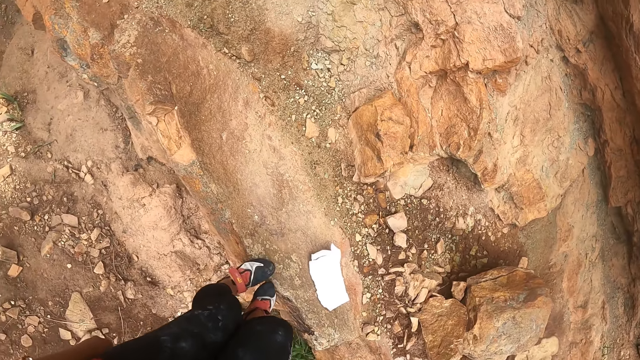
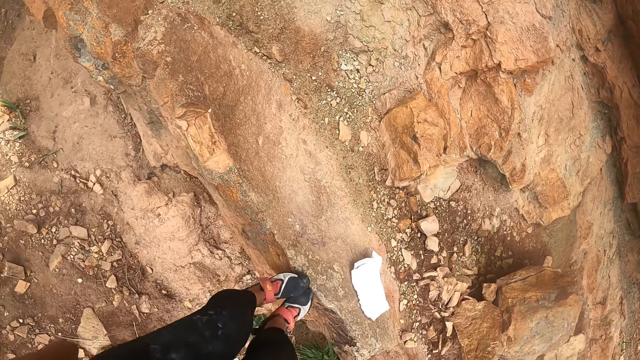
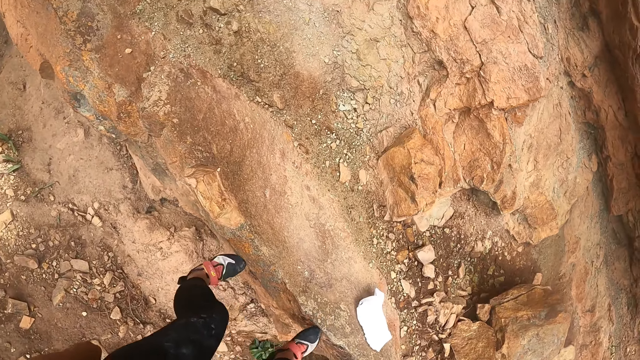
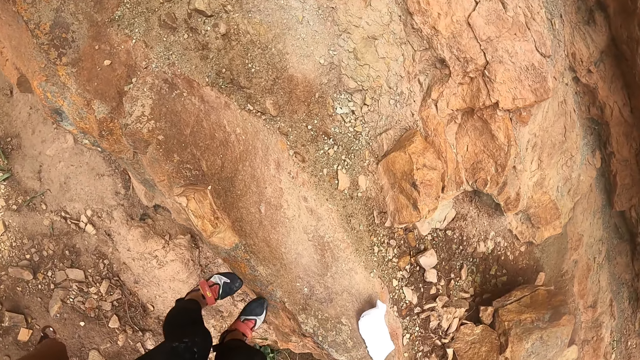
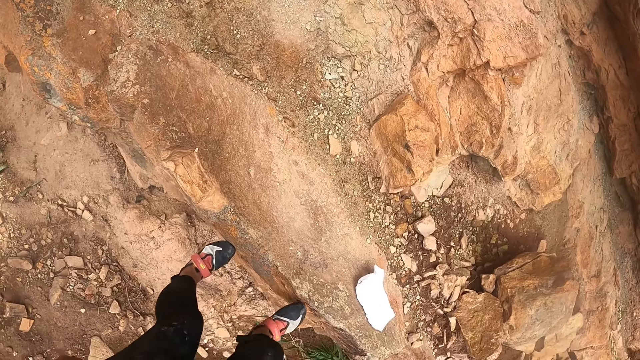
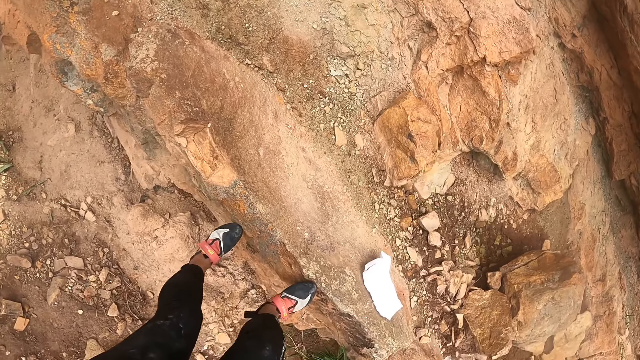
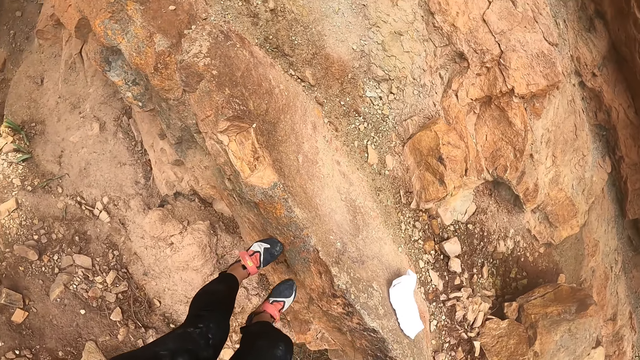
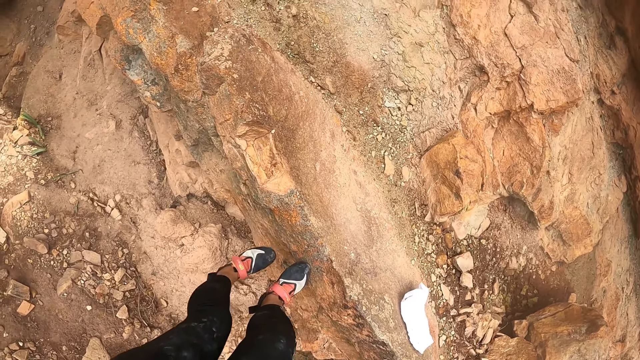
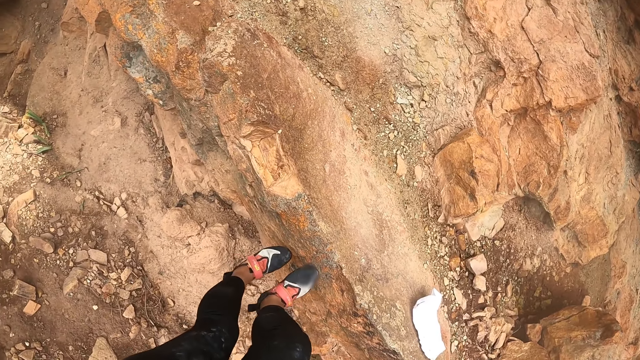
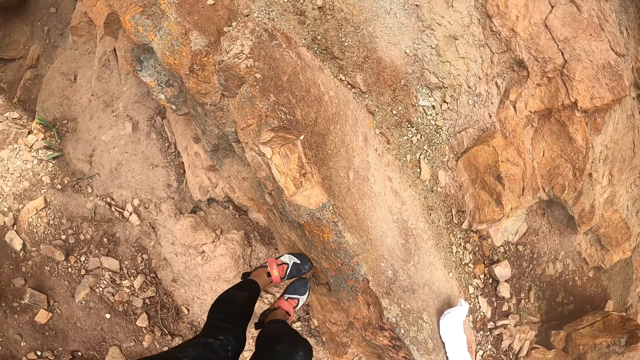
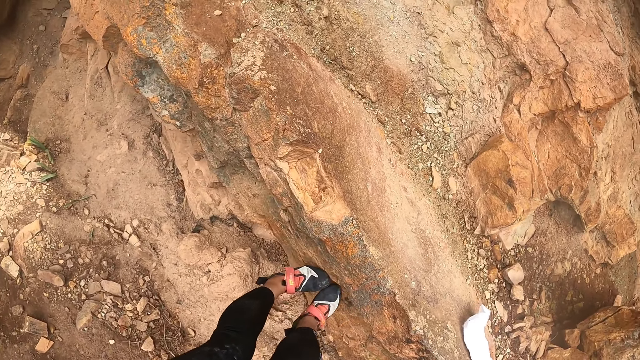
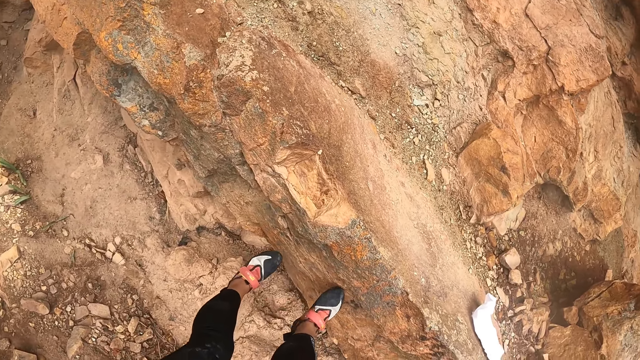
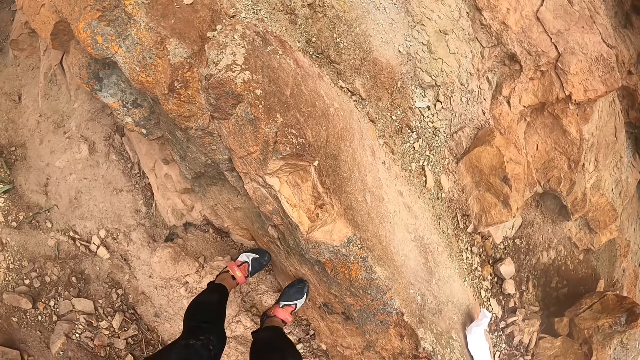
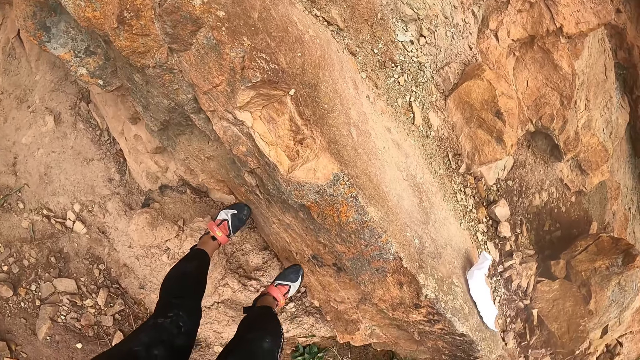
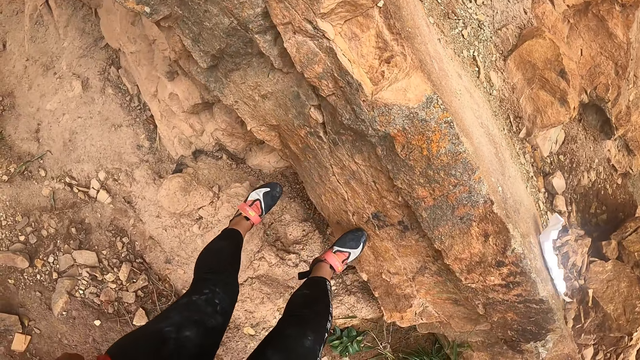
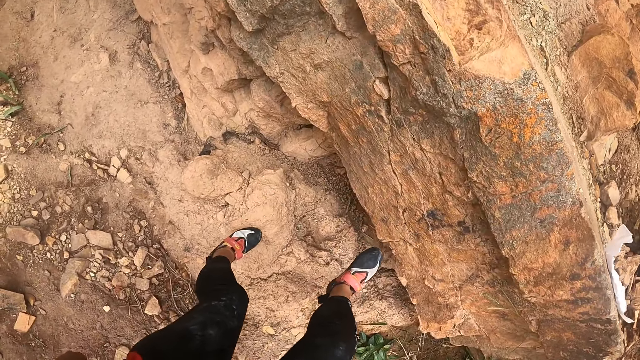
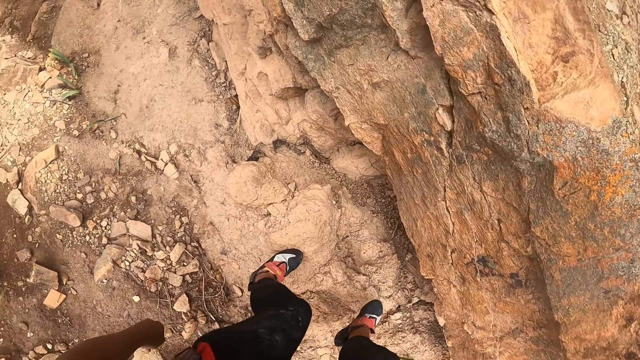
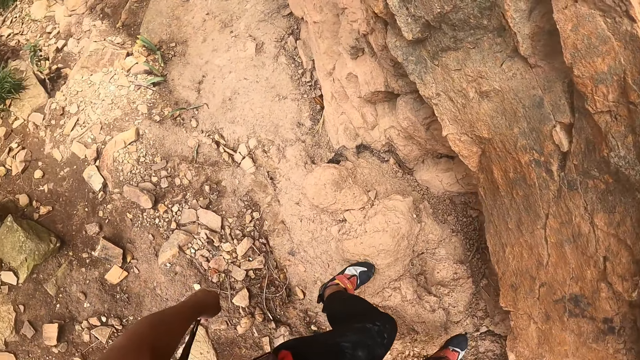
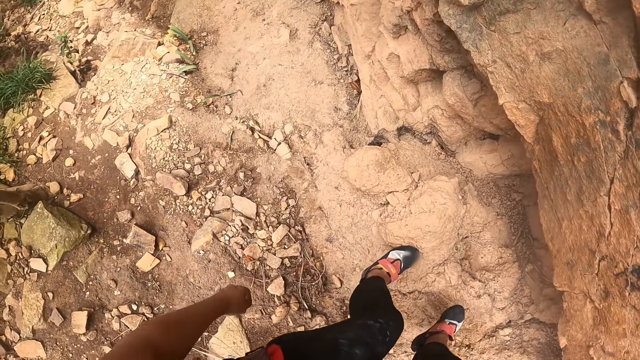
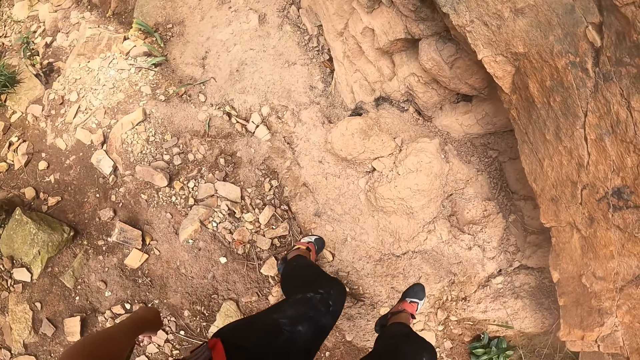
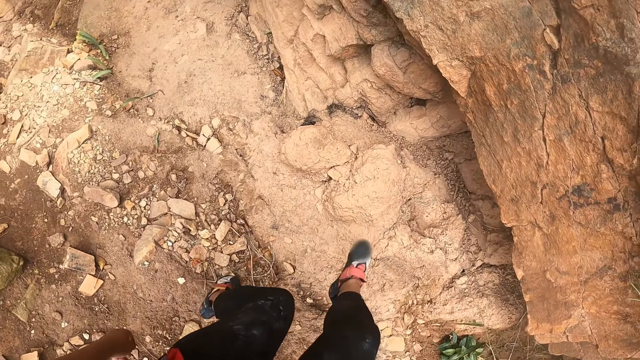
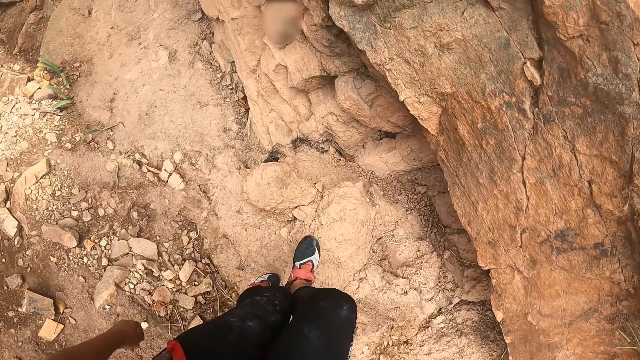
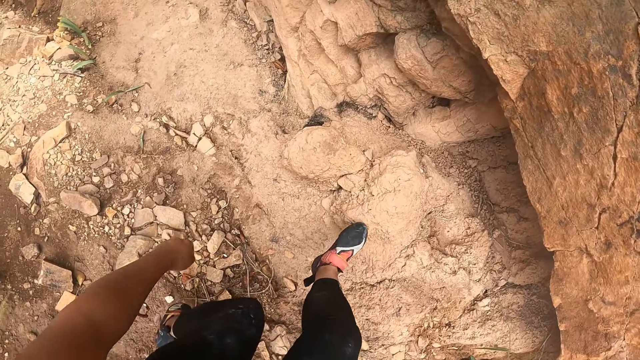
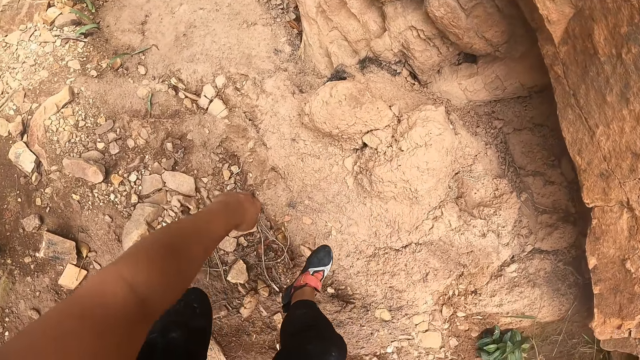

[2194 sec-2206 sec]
The camera wearer looks at a rock. They move a leg, step on the rock, move a leg, step on the rock, move a leg. They climb downwards. They step on dry mud. They look on the ground. They look around. They climb down the rock. They move a leg. They step on the dry mud.

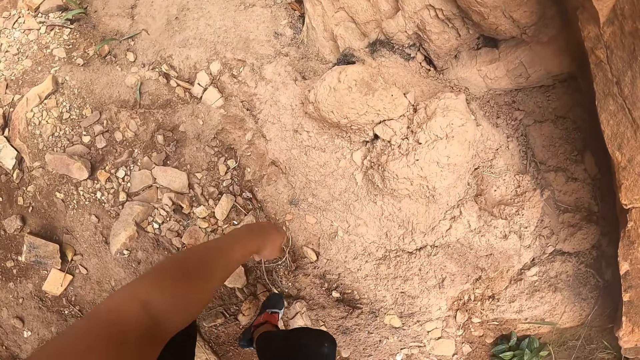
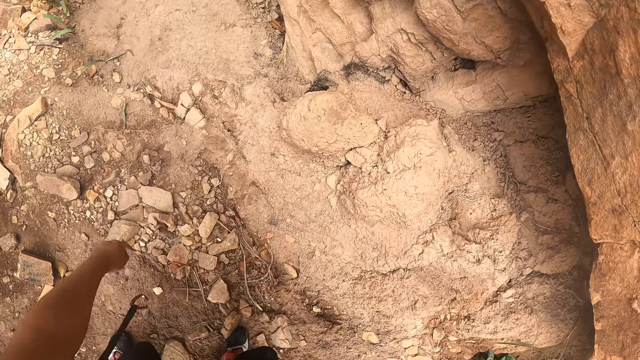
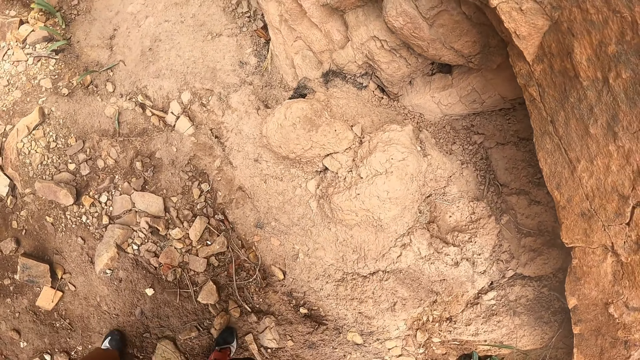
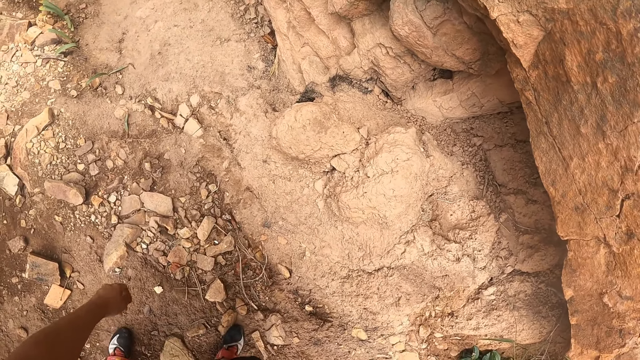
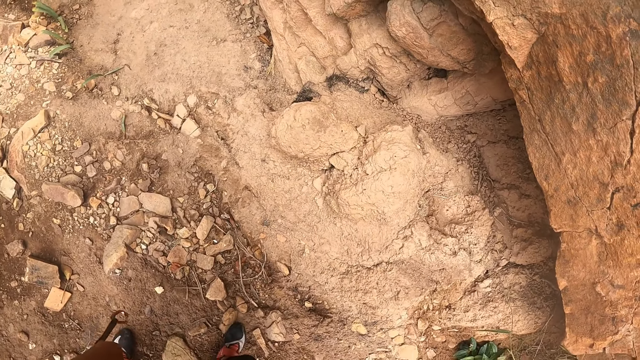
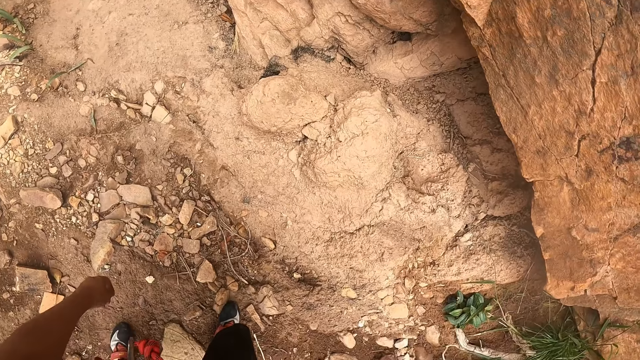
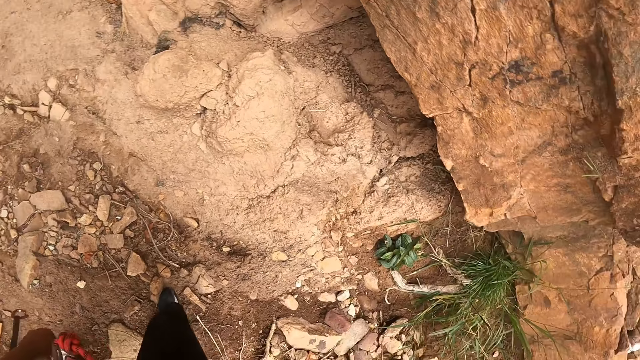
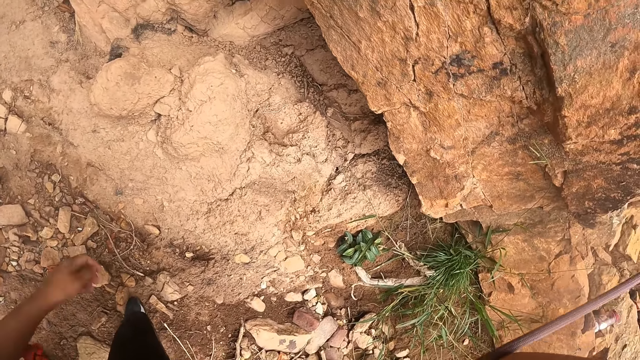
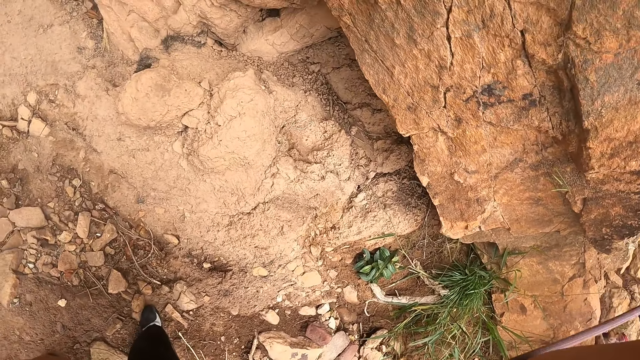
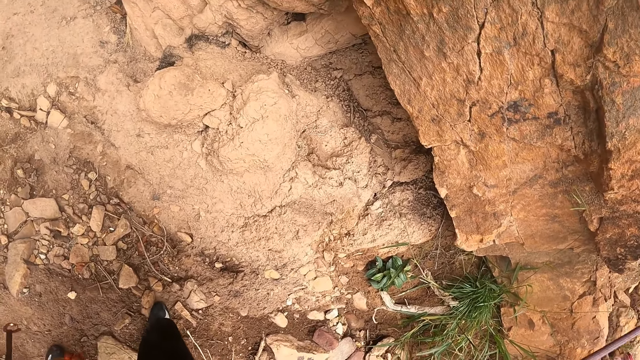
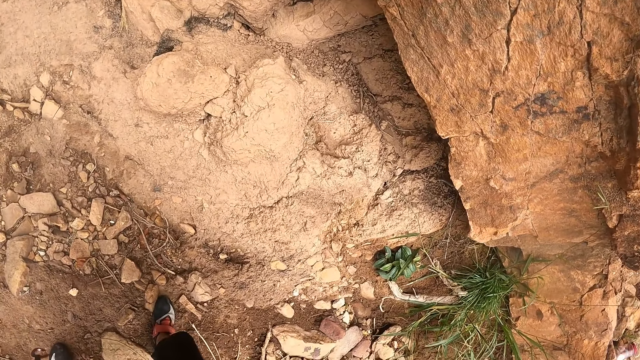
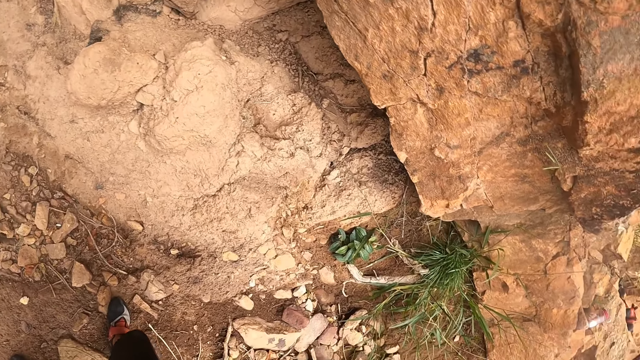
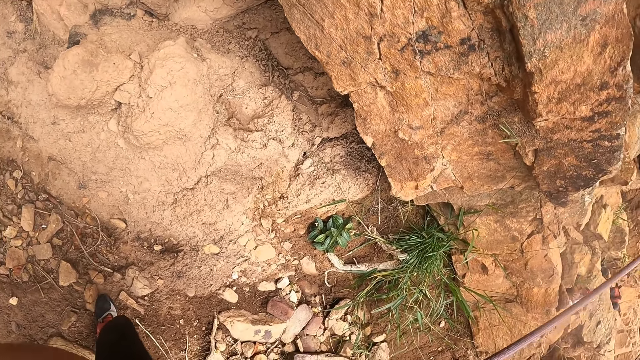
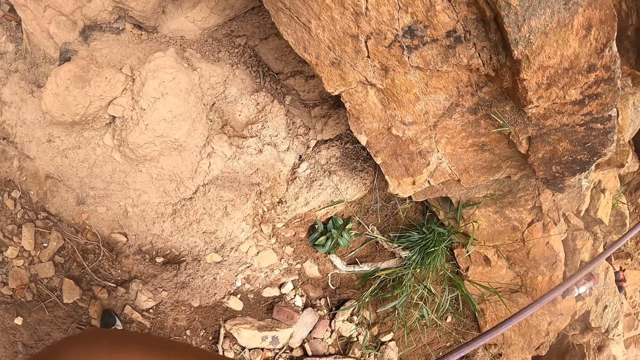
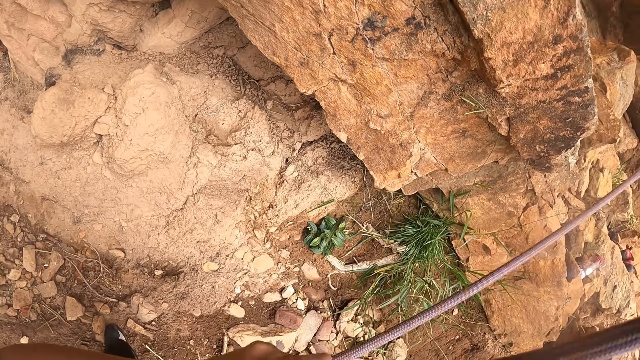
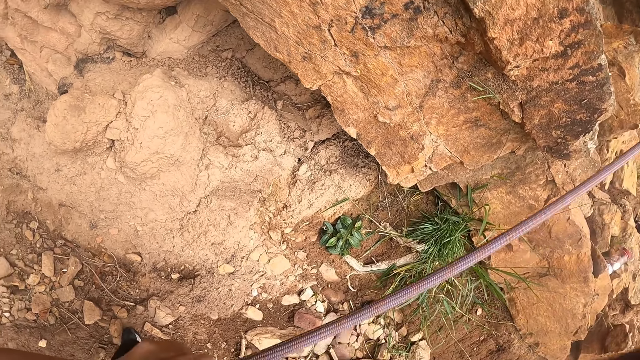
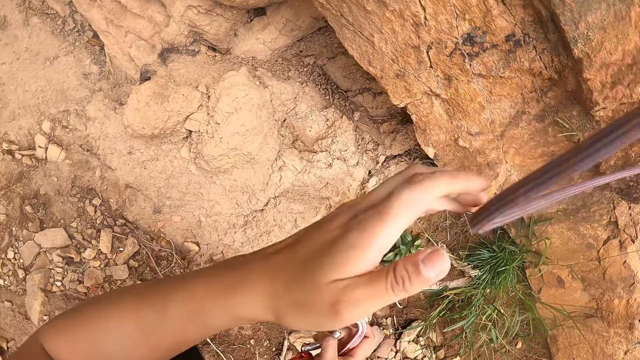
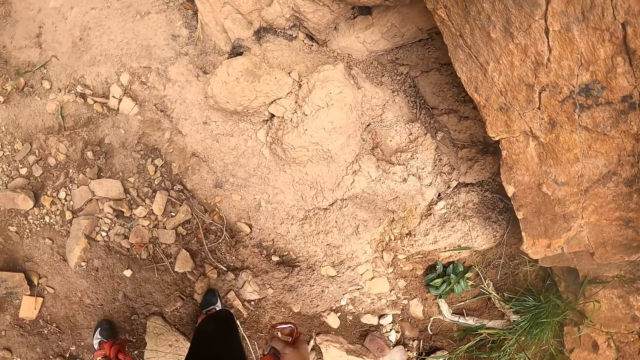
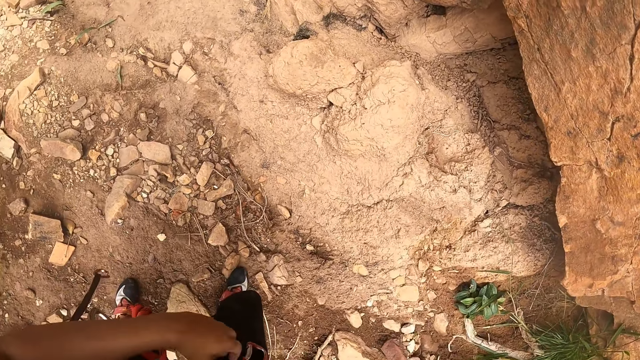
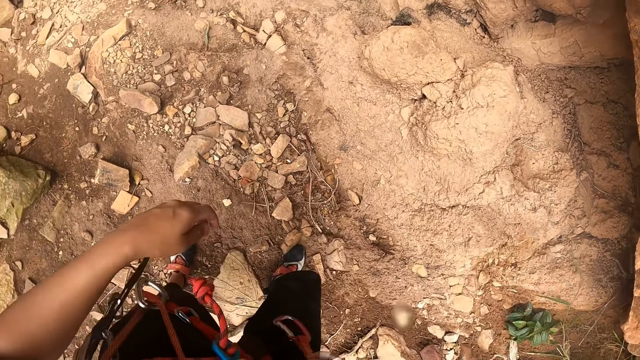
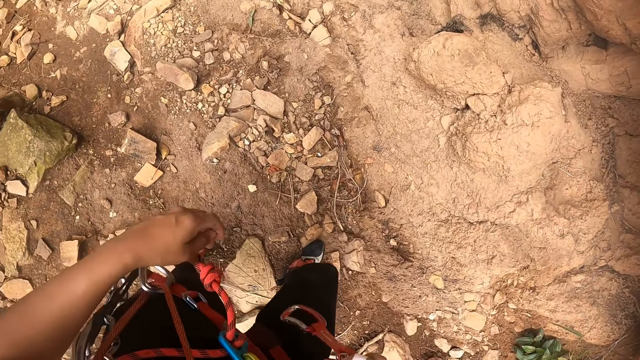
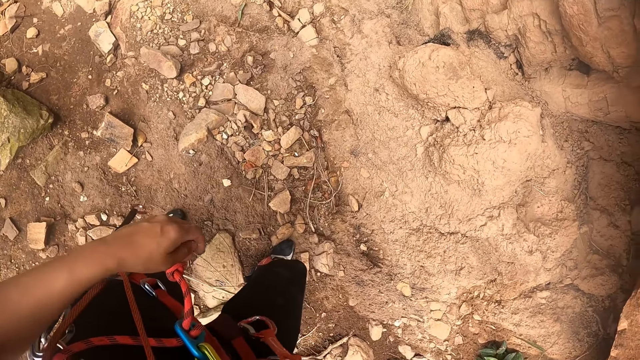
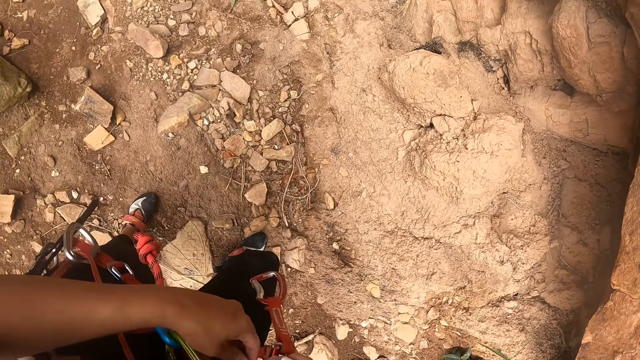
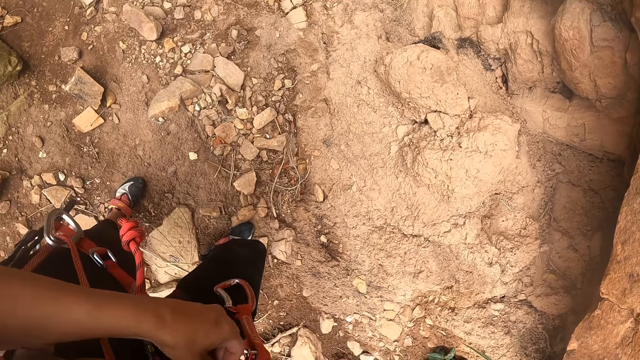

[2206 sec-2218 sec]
The camera wearer moves legs. They step on the ground. They swing a hand. They look at the bottom of a rock. They look around. They hold a top rope. They unhook the climbing rope. They lower a hand. They hold a carabiner. They move a hand. They look down. They shake a sling.
